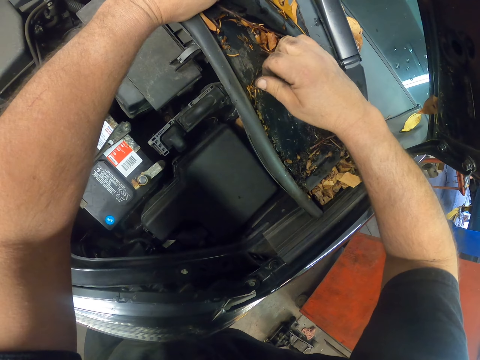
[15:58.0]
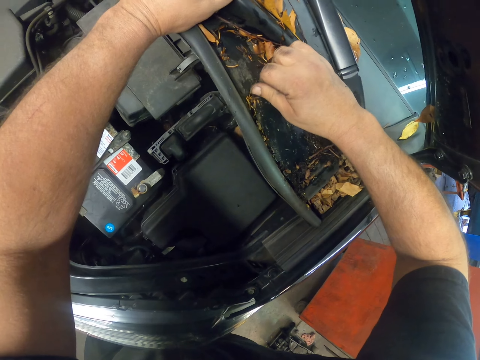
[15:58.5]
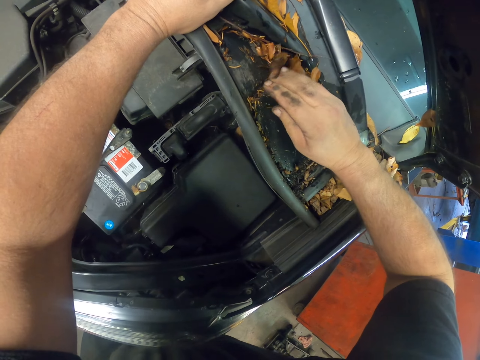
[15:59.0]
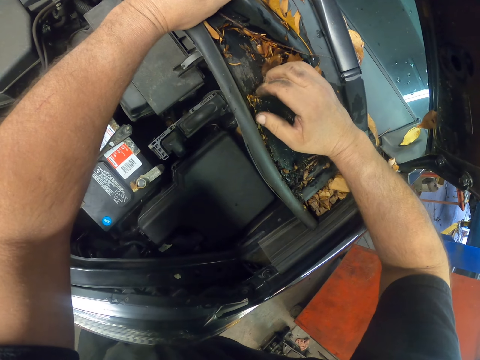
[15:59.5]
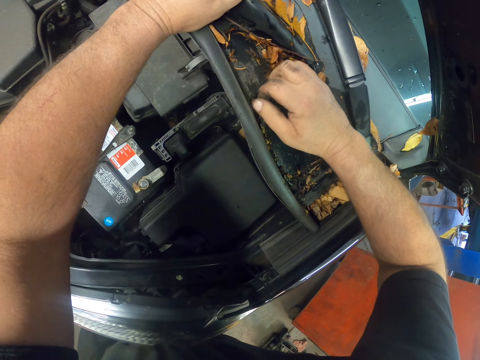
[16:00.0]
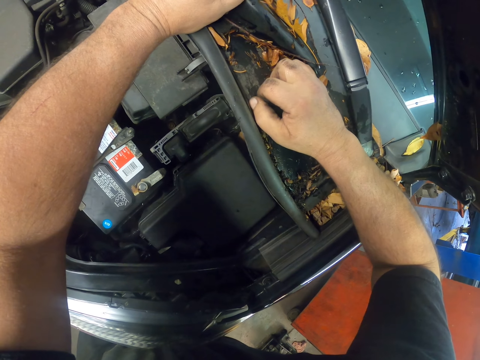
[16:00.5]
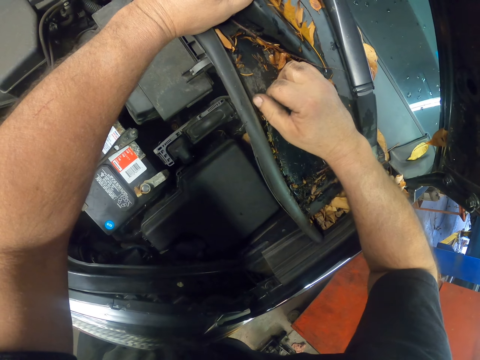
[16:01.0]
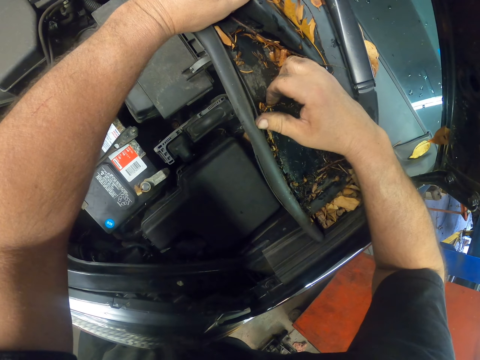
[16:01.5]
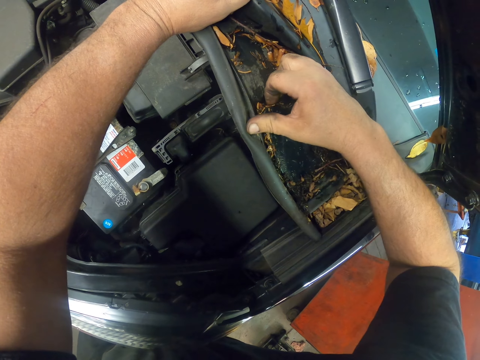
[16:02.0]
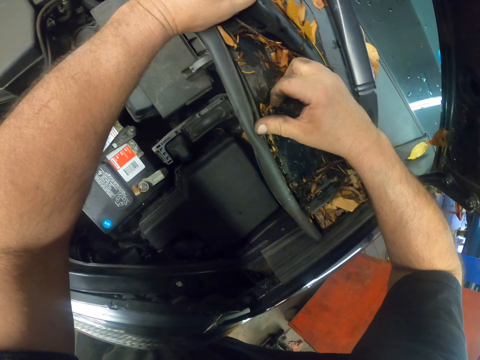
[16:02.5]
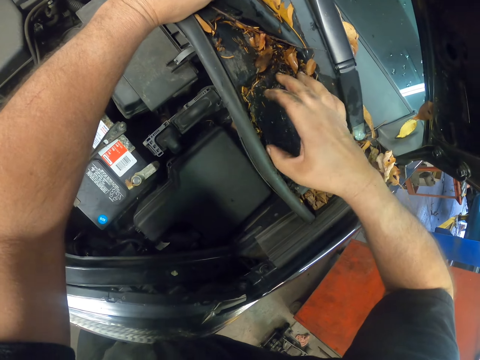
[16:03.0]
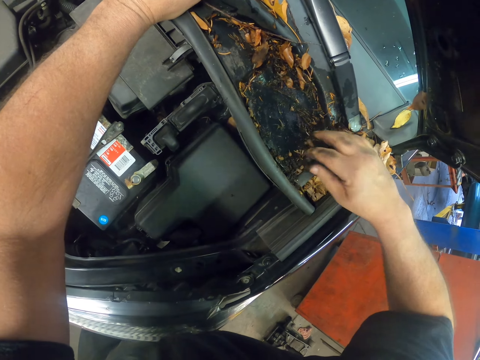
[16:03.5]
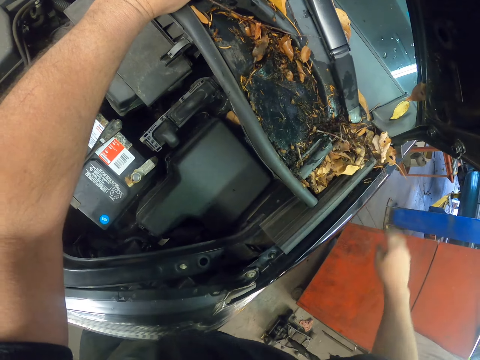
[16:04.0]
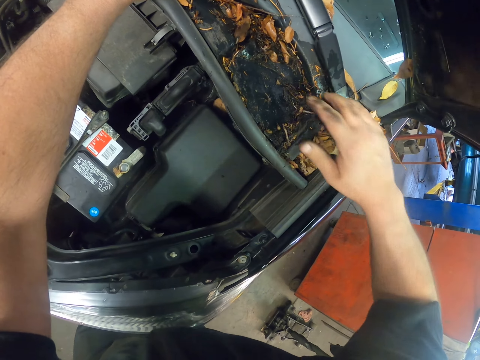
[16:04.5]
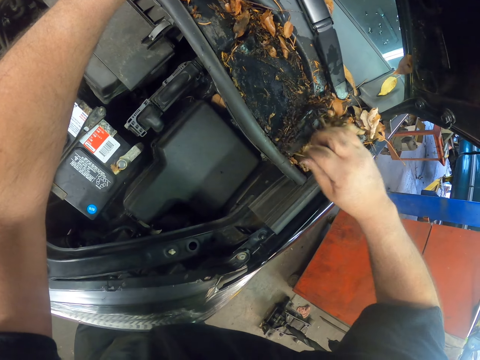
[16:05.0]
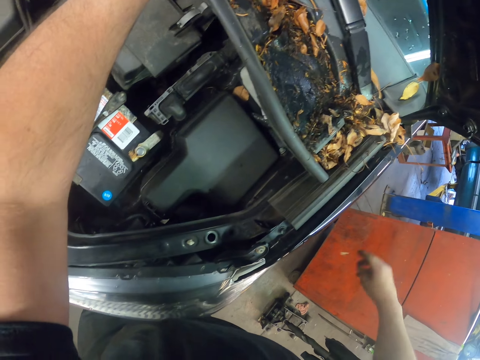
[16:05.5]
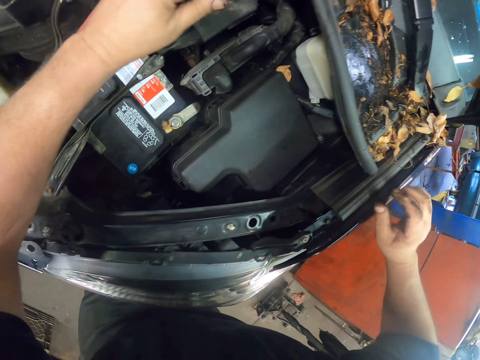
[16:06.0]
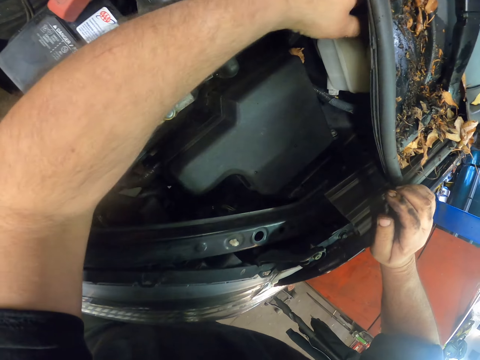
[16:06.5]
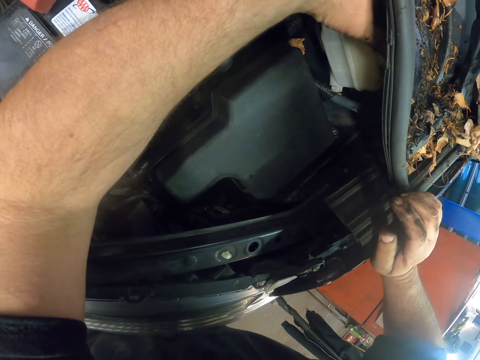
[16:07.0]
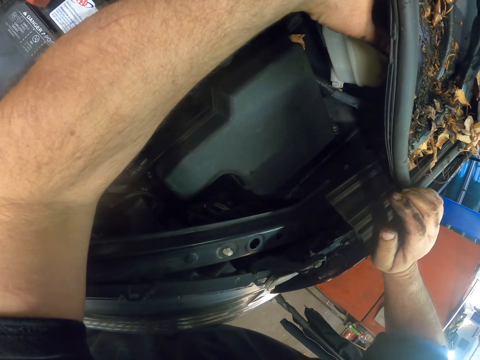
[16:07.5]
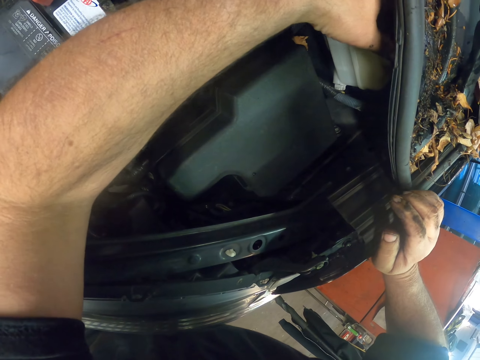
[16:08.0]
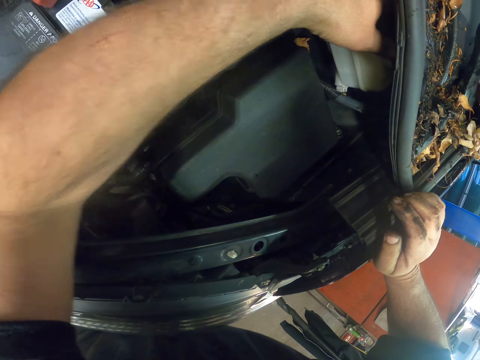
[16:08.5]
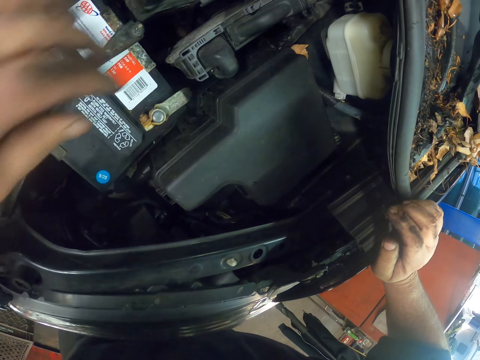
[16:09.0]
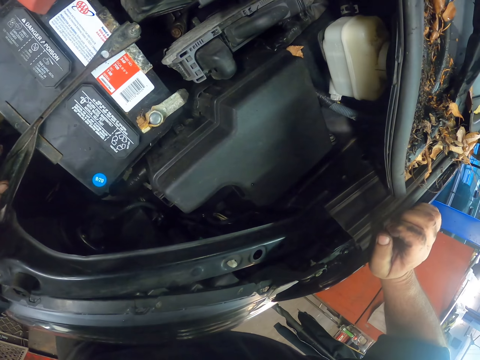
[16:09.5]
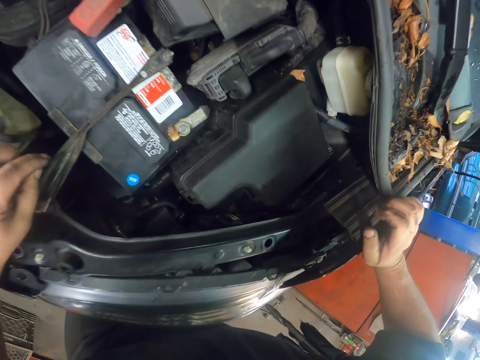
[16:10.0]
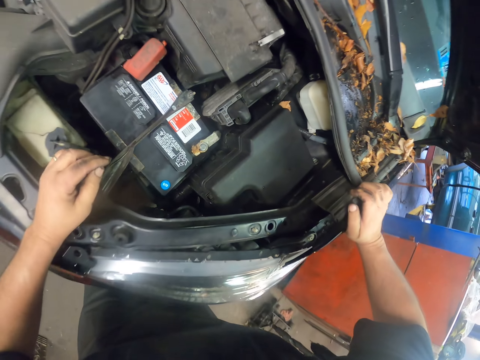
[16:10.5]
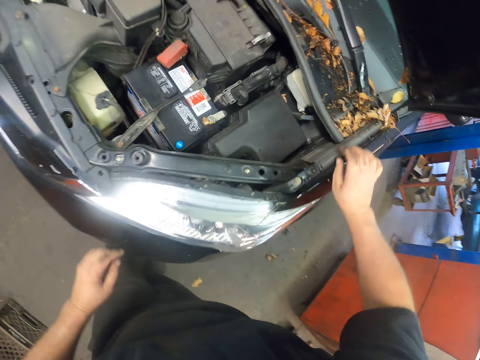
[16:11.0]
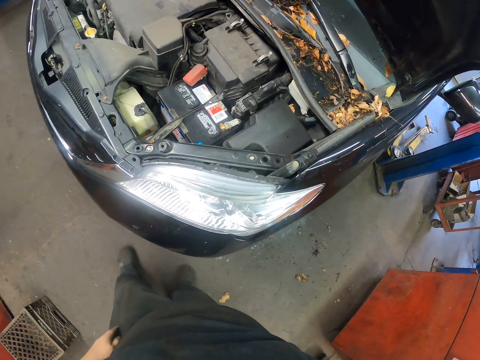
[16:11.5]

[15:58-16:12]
The camera wearer holds a part in the car. They shake something.

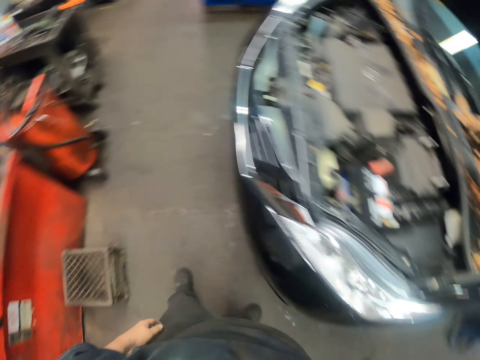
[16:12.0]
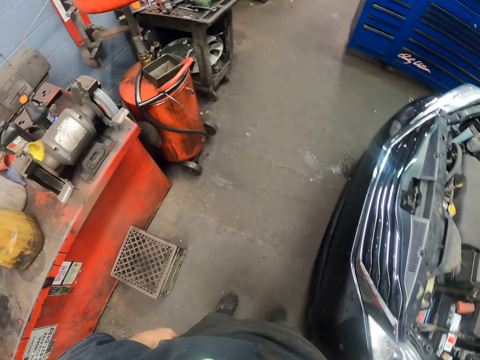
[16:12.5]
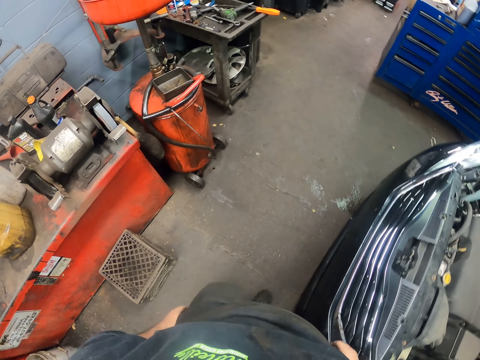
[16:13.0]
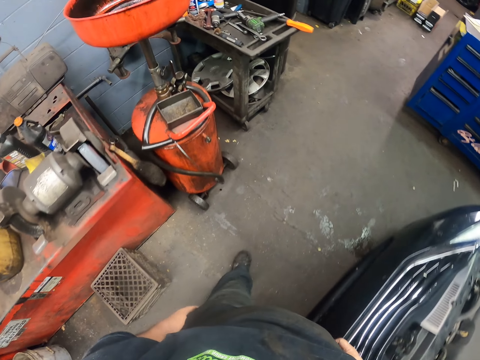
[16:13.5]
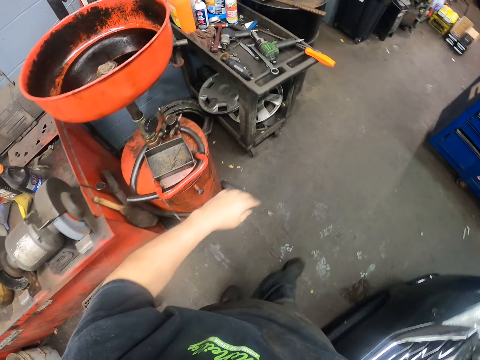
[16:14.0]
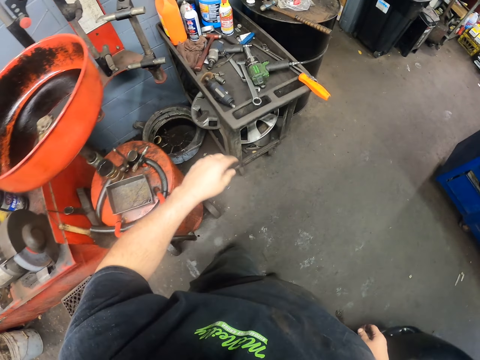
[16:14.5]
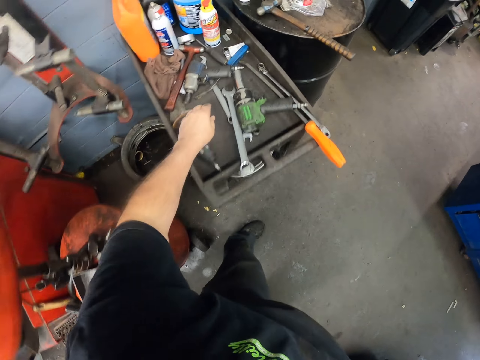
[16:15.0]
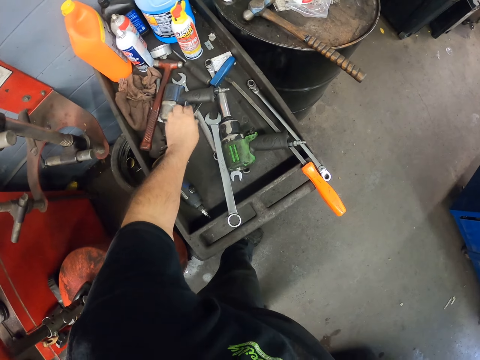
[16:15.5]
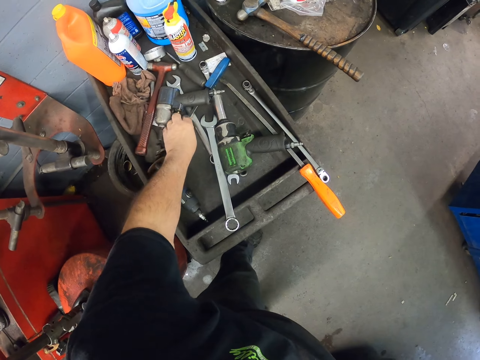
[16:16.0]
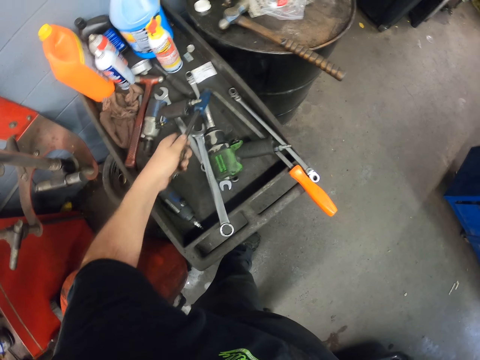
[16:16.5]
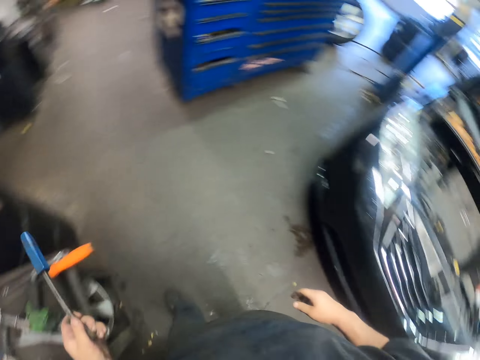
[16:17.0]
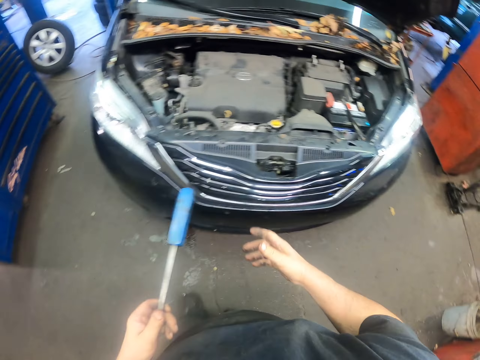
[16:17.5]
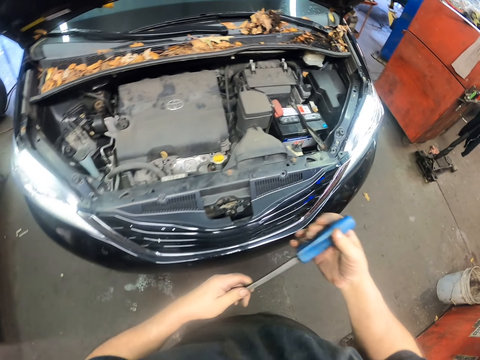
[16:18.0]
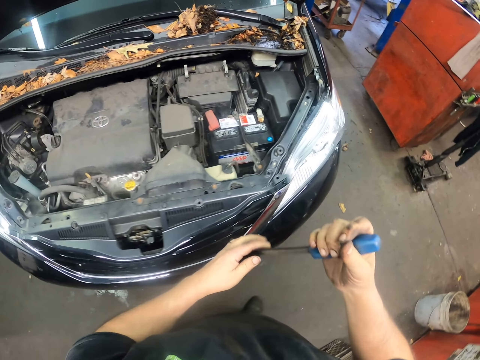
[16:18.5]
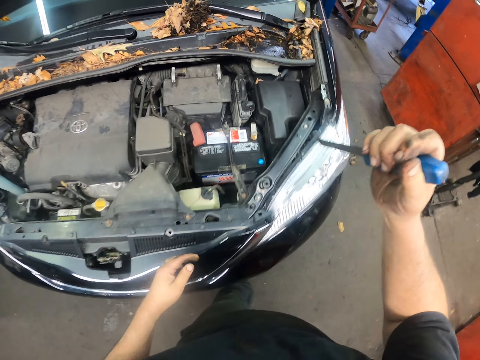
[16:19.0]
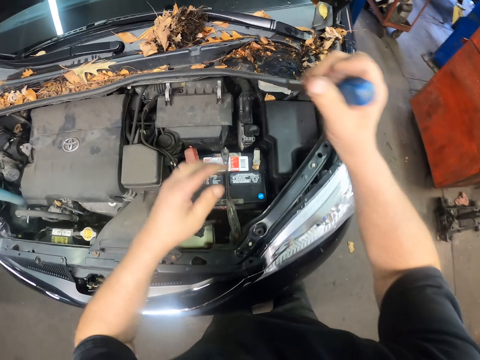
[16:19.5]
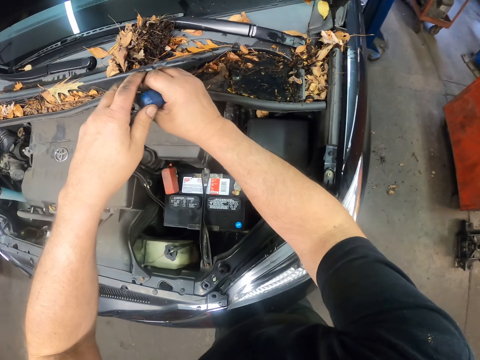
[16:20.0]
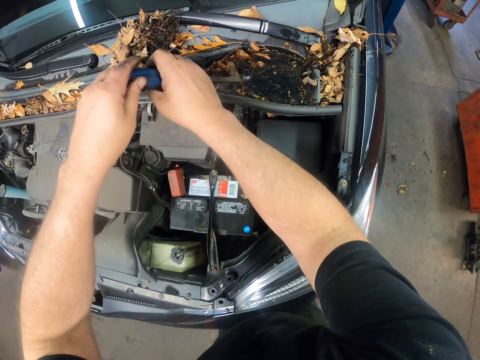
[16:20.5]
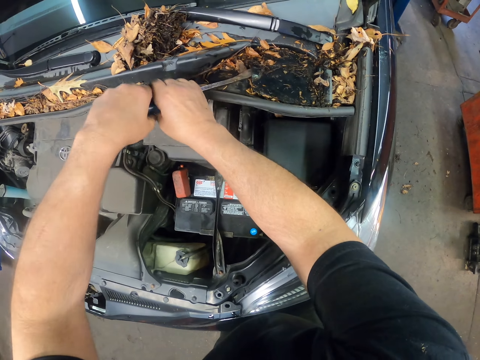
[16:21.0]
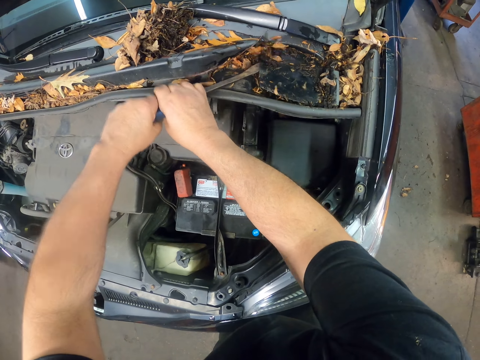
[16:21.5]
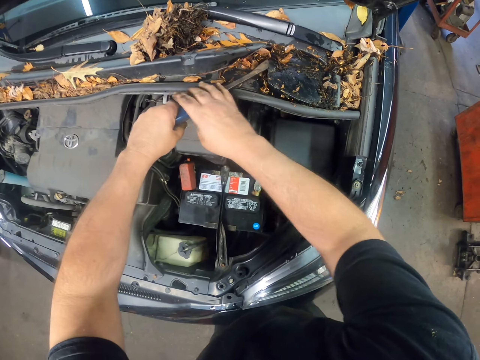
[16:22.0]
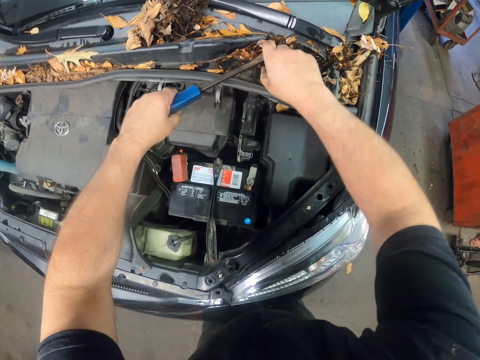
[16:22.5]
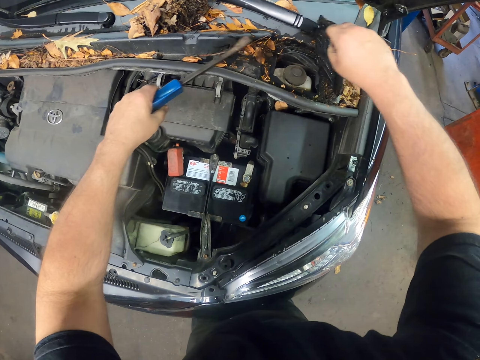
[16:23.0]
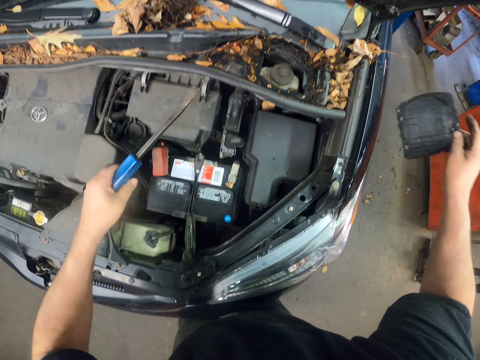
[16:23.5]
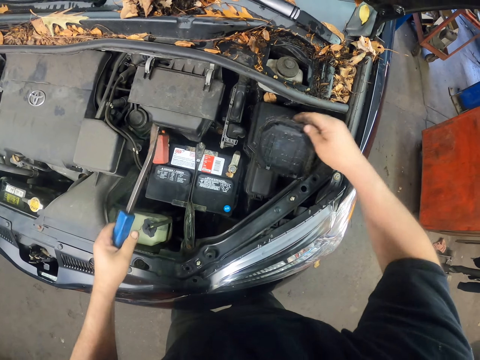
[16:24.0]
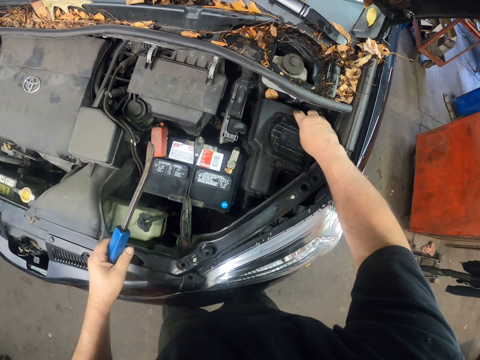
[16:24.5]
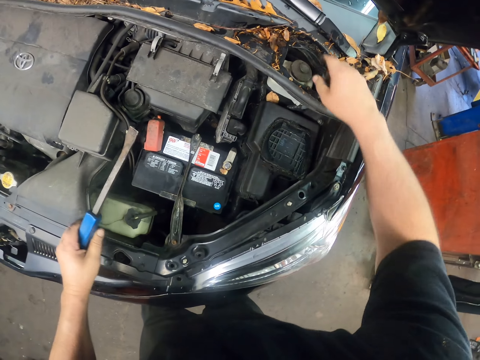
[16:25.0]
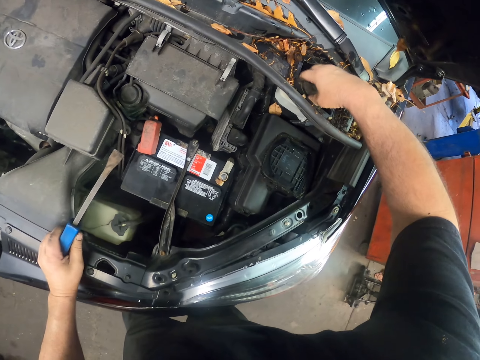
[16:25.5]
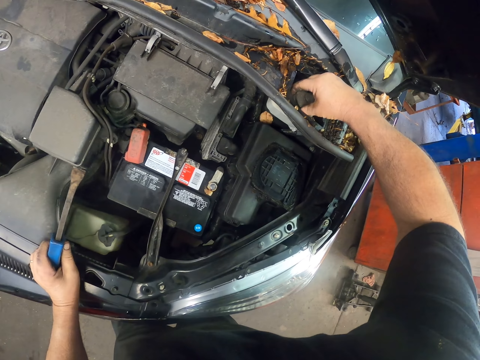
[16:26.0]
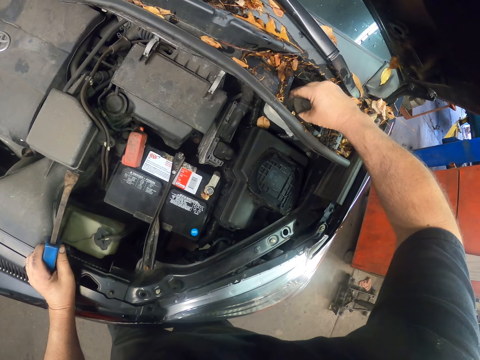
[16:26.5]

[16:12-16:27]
The camera wearer walks in the garage. They pick up a tool. They remove a part in the car. They put a part of a car in the car. They open something.
